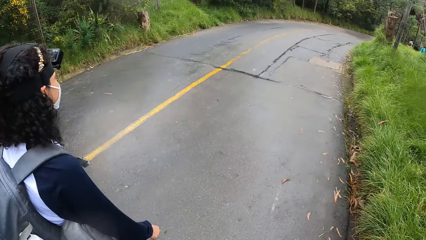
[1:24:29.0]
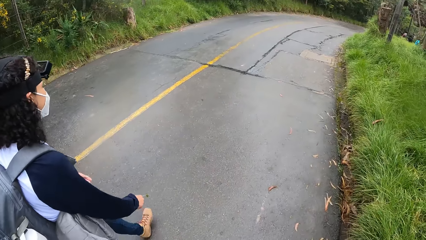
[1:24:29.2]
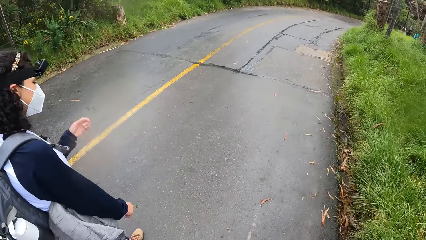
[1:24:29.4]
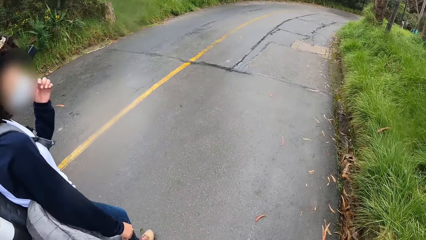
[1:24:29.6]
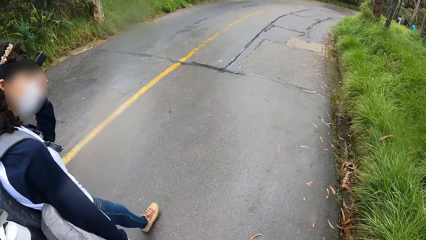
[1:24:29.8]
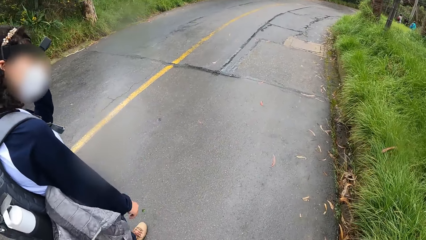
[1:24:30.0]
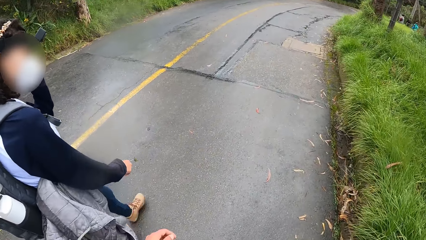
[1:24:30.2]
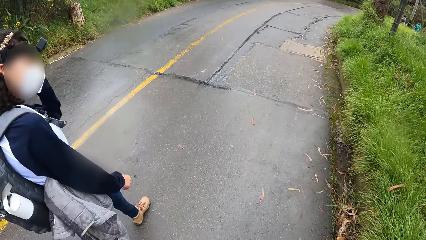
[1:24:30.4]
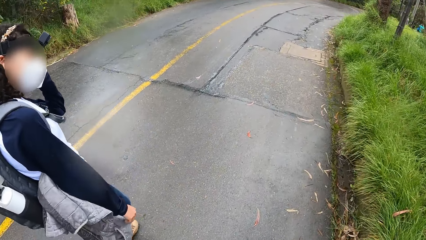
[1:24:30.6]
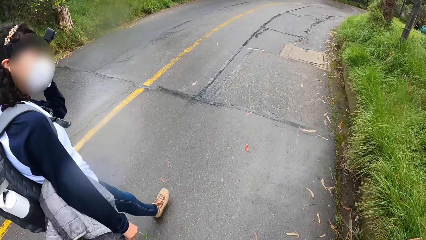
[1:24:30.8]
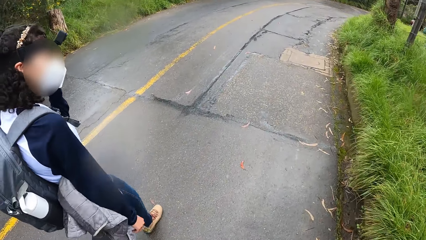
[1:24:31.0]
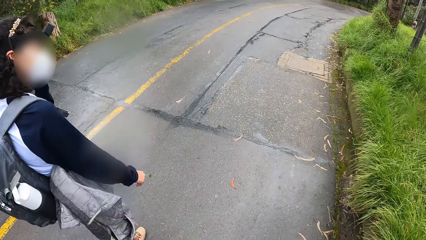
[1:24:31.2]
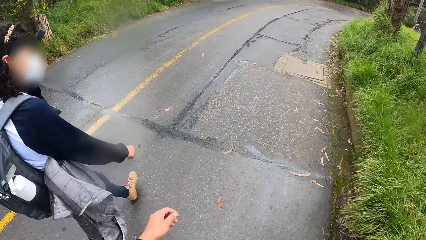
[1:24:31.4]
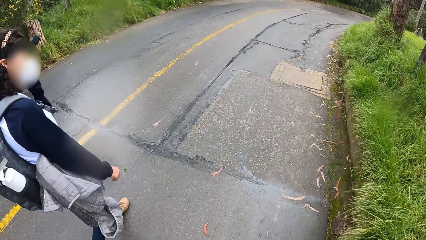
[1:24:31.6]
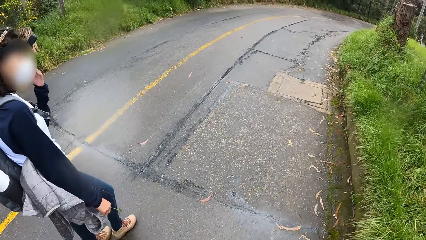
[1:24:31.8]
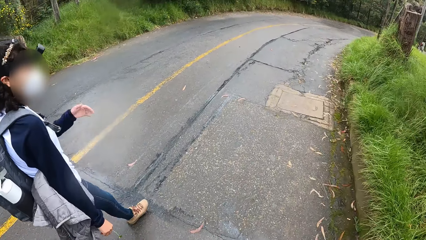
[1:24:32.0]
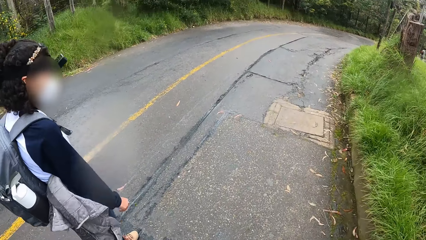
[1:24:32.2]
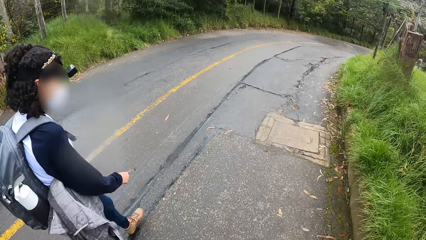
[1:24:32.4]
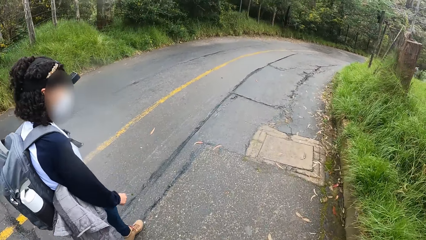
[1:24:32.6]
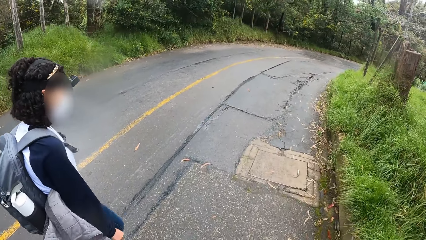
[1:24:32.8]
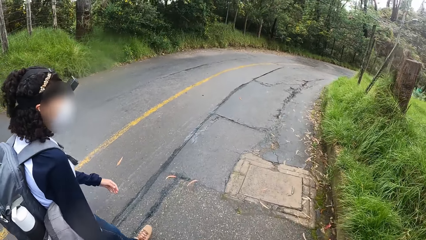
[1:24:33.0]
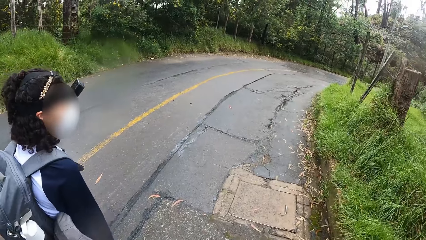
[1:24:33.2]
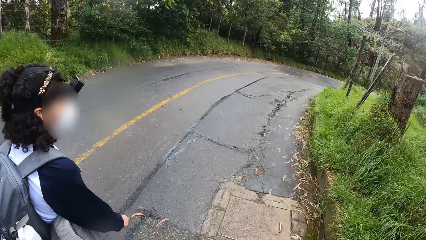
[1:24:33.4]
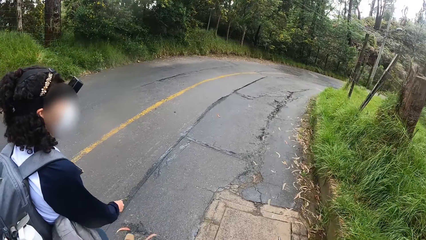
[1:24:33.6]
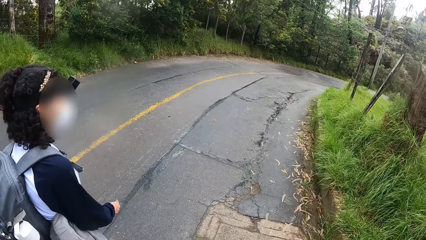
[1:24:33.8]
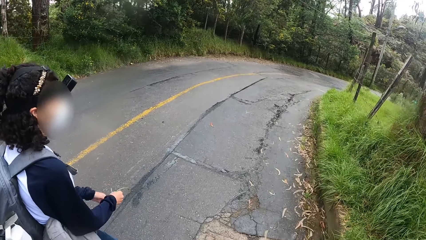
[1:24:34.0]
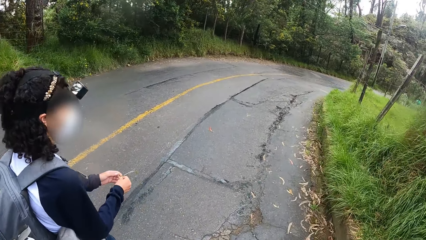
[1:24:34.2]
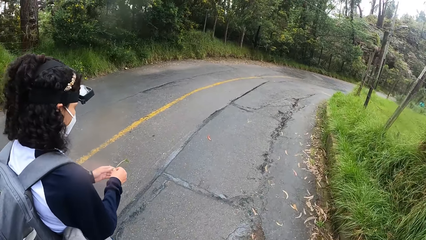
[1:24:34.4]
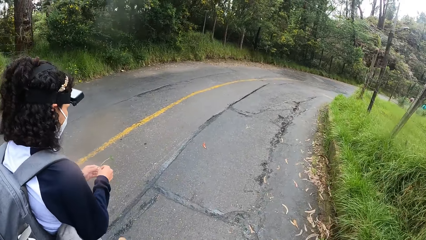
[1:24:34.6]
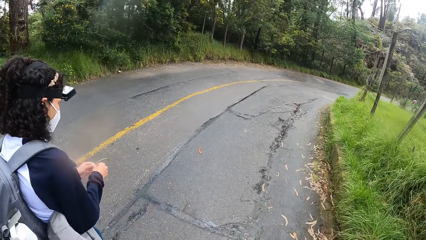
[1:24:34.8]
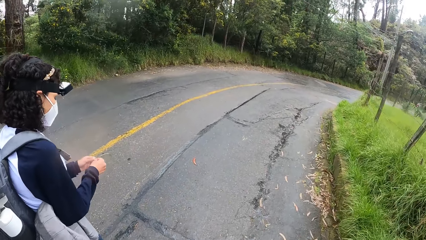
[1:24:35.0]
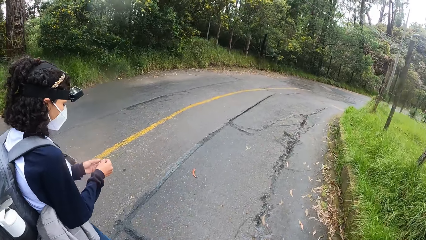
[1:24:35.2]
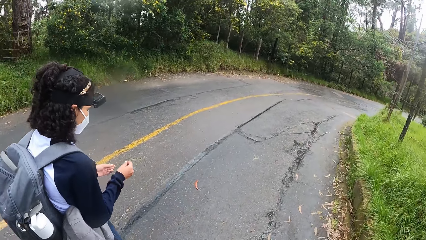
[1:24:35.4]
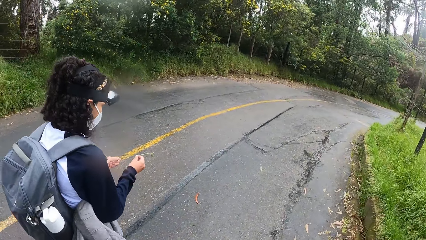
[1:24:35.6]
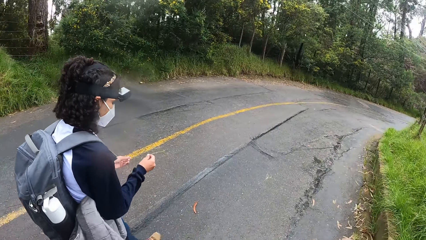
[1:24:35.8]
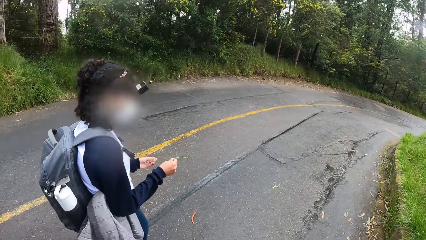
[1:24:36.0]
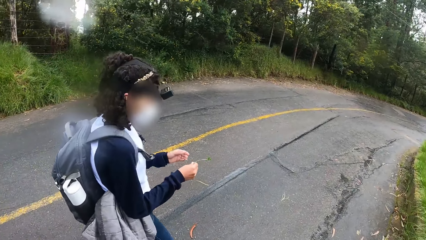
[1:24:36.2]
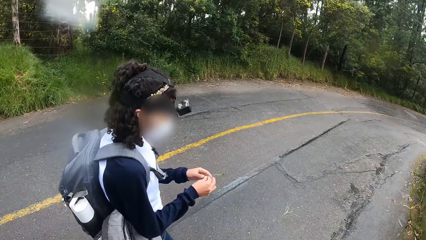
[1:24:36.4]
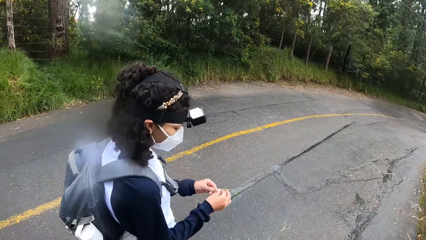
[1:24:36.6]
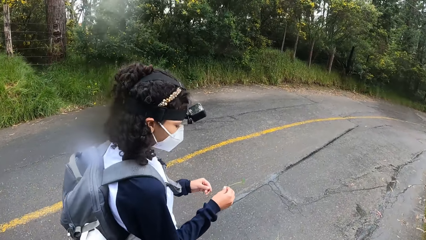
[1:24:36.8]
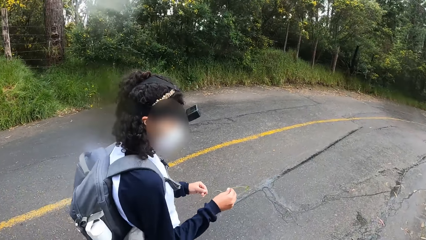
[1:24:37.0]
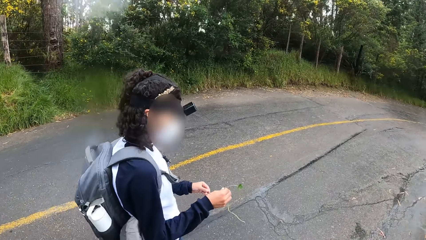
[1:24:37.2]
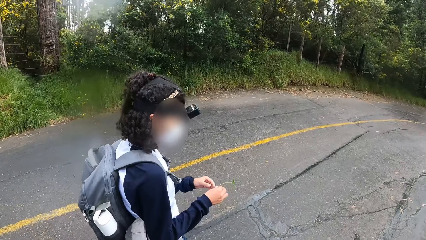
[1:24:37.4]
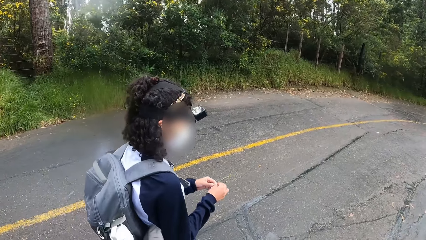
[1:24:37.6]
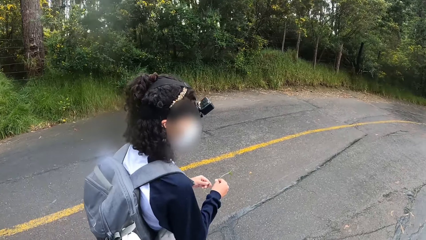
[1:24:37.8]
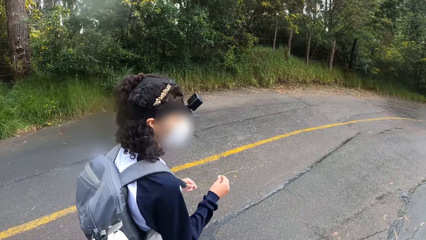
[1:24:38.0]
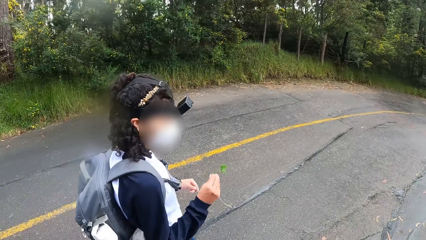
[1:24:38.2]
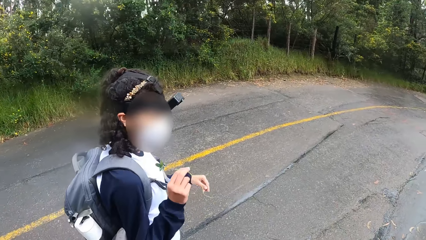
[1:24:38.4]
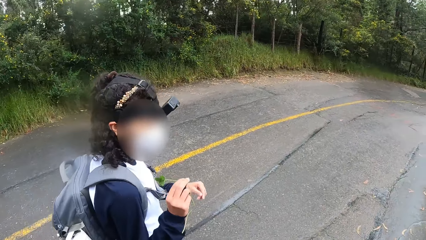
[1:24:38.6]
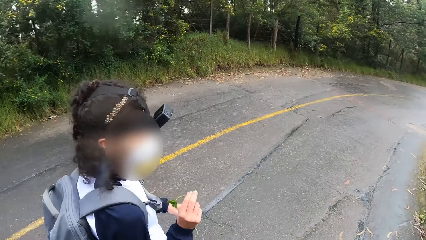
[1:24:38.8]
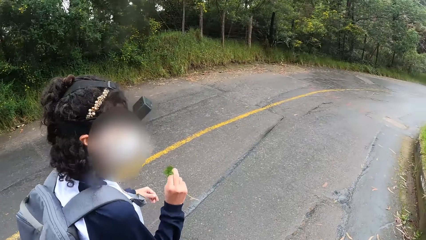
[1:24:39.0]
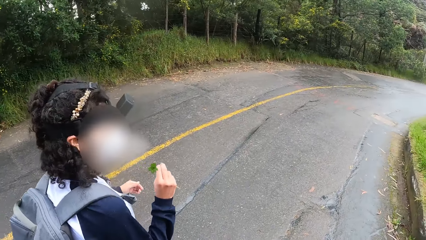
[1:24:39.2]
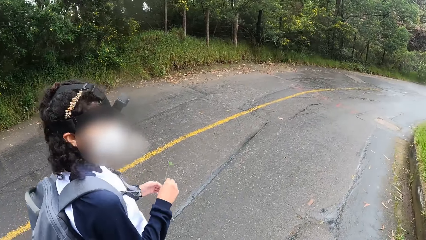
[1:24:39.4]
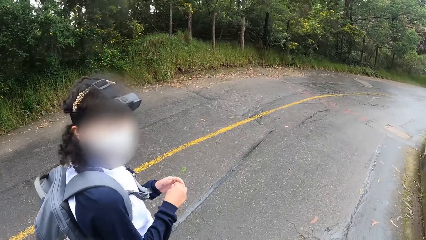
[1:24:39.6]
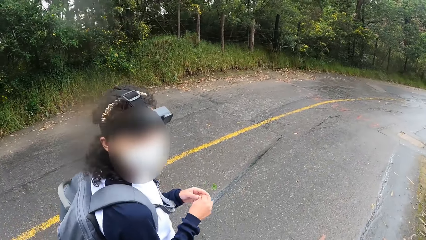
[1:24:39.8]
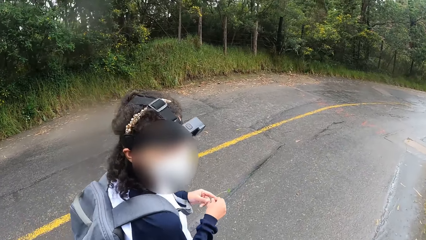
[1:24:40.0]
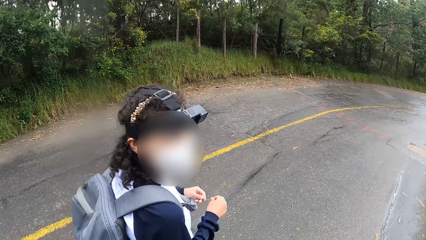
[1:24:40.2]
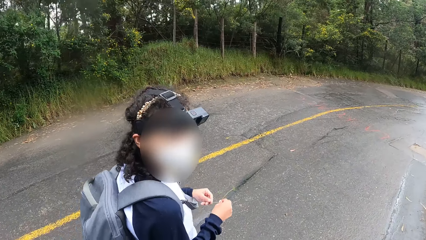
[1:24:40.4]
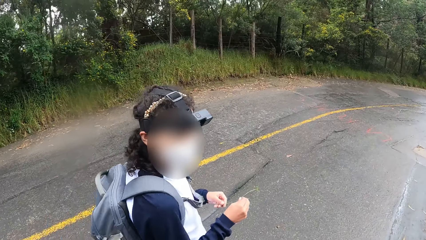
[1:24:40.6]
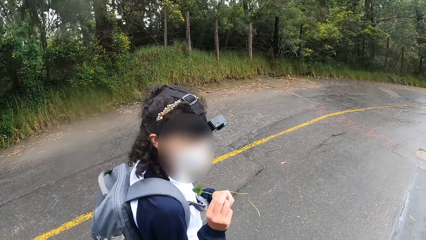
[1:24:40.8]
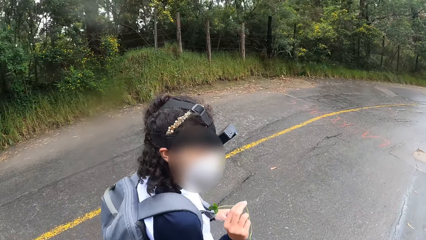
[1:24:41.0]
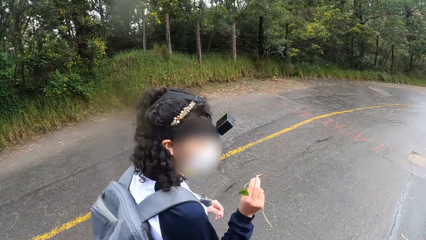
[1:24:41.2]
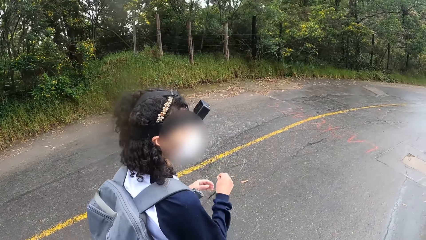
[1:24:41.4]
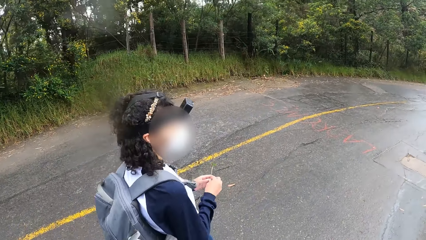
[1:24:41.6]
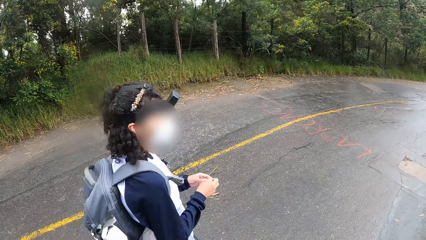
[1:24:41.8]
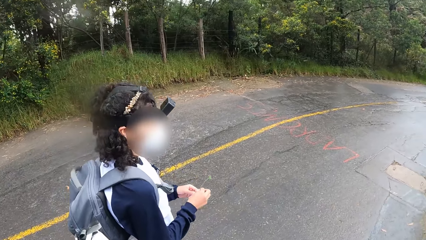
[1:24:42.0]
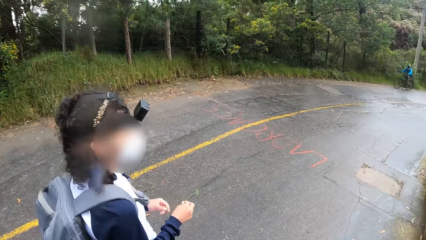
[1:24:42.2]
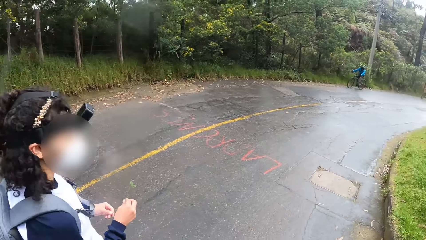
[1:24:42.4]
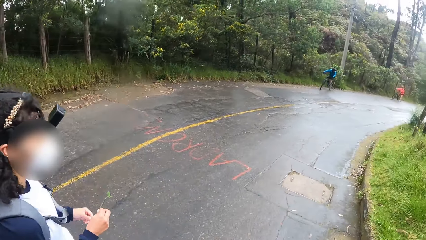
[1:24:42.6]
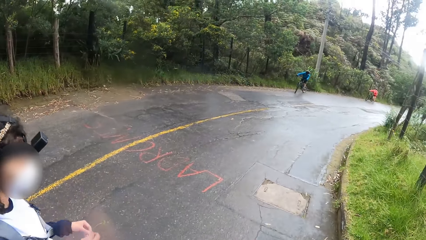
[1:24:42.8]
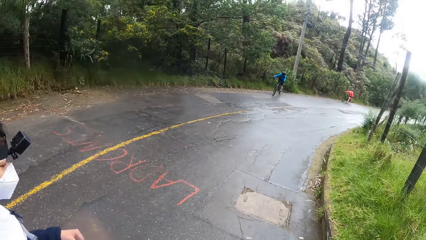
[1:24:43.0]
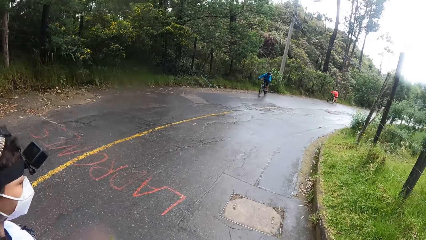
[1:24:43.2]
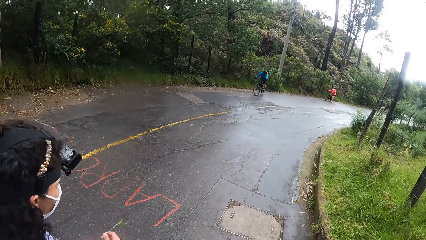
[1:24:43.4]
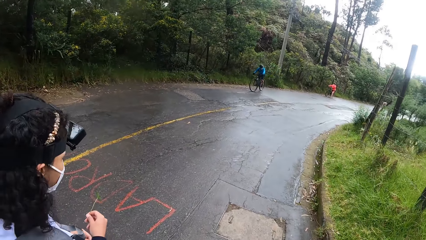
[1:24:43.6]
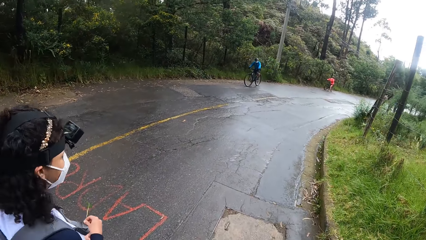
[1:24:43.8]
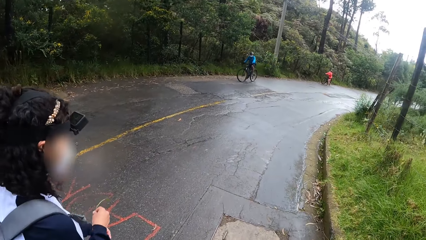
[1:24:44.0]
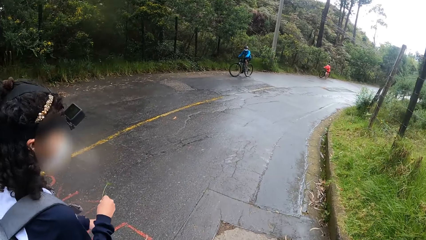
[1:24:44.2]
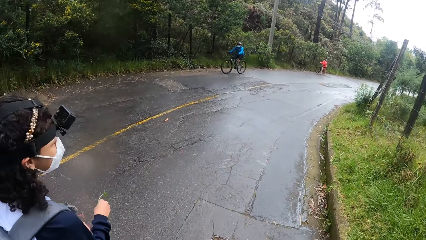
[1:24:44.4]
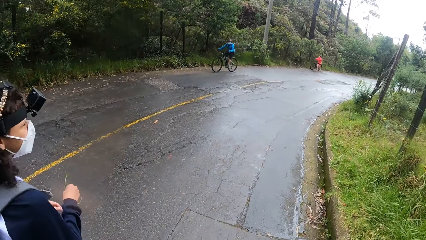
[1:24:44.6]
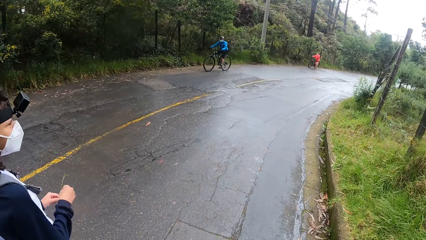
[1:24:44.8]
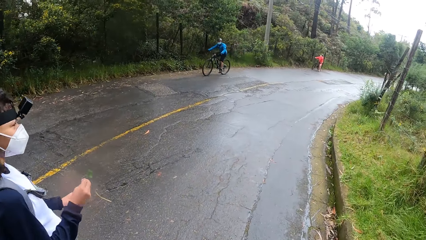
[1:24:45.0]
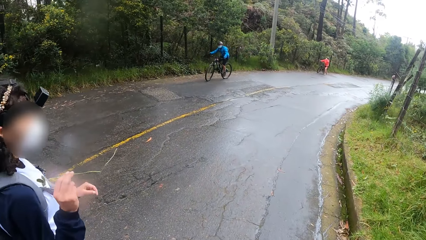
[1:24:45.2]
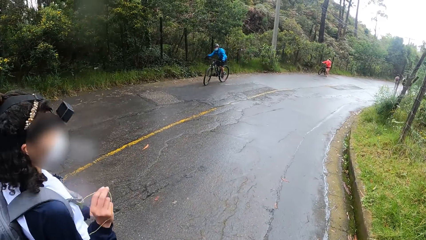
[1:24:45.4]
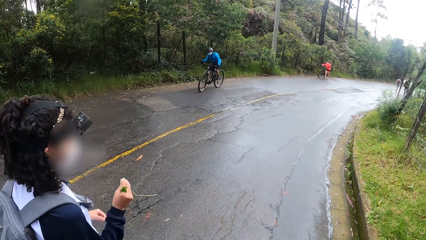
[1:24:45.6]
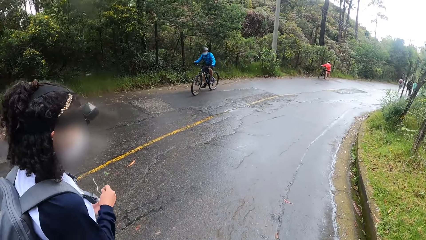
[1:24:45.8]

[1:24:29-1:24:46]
The woman touches her head. The woman adjusts her camera with her left hand. The woman fiddles with the plant with both hands.
